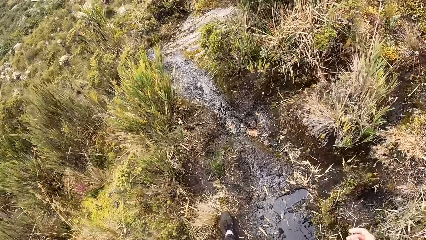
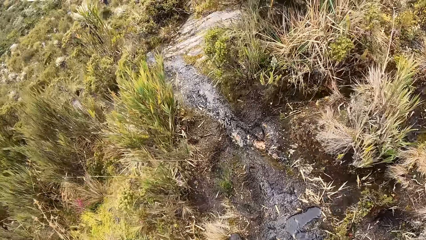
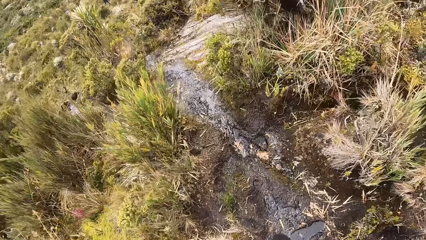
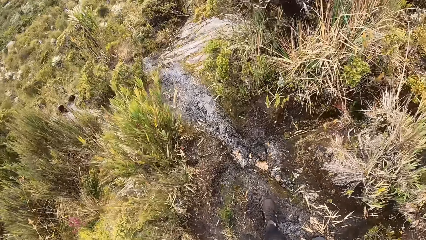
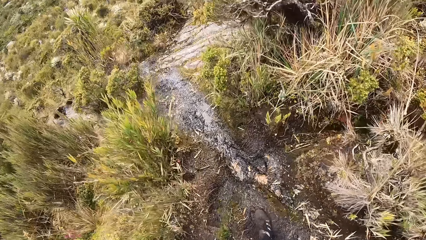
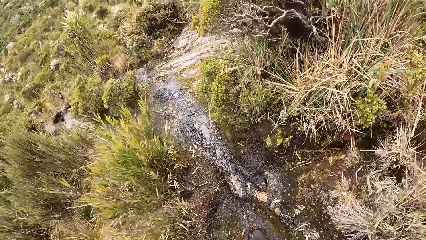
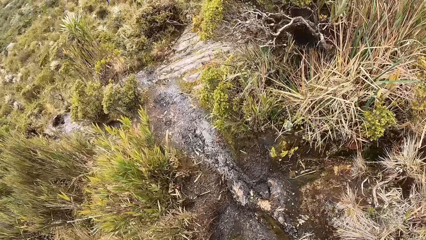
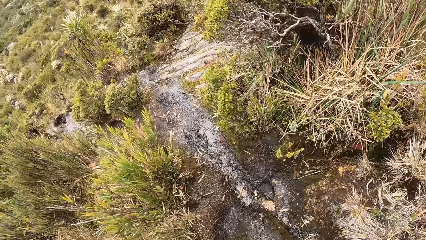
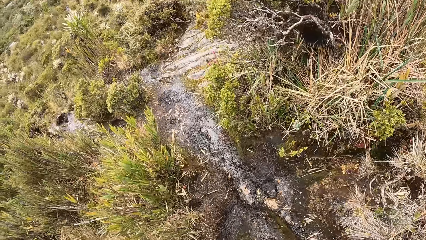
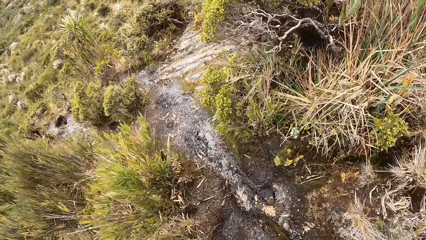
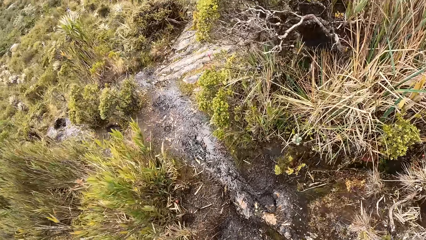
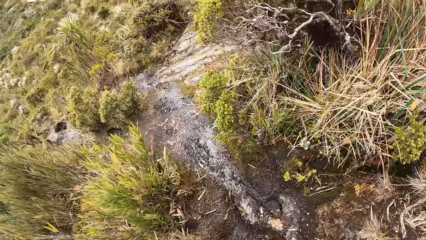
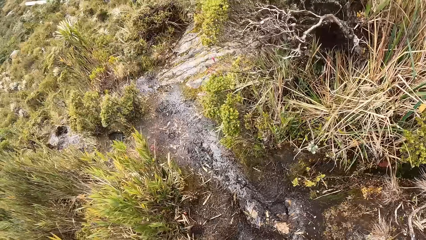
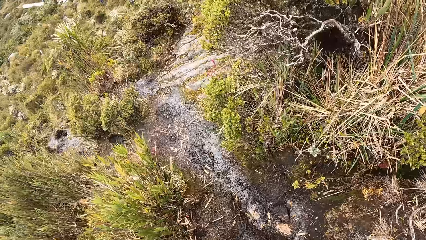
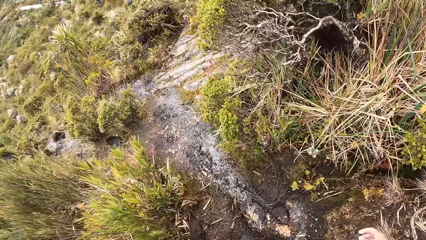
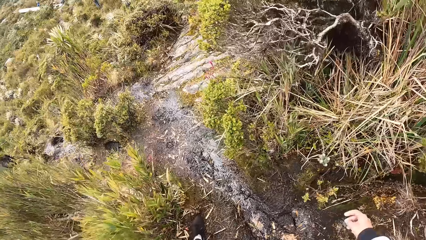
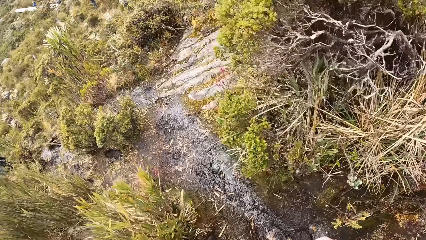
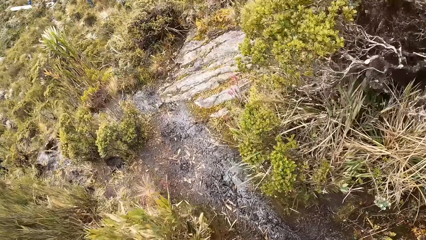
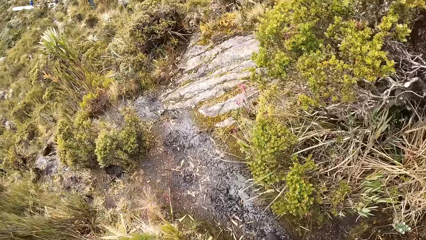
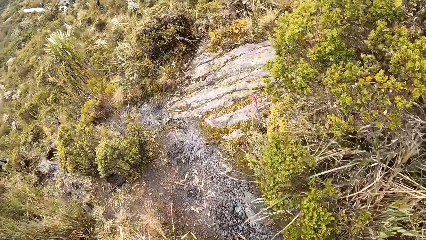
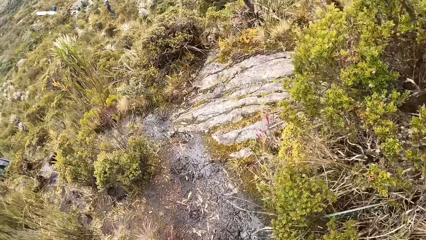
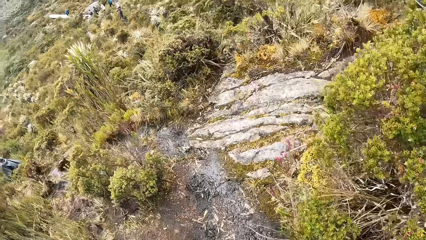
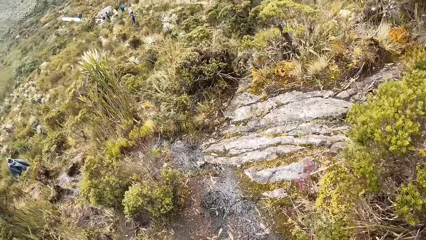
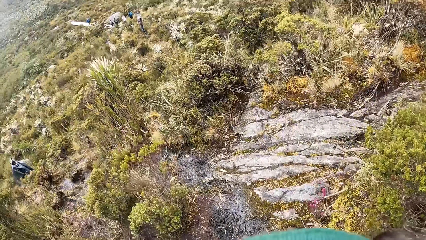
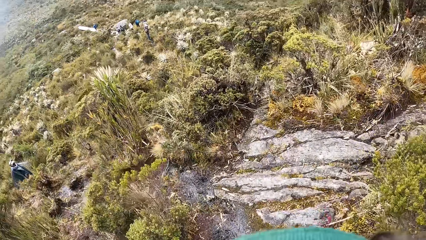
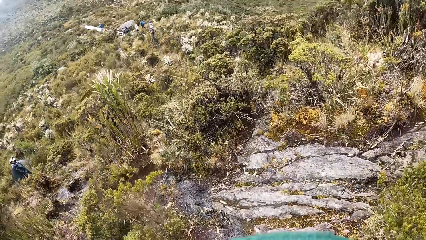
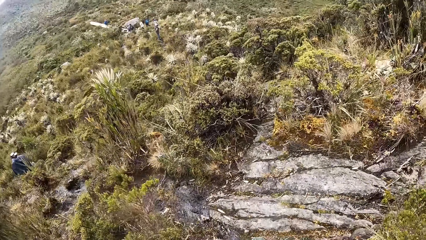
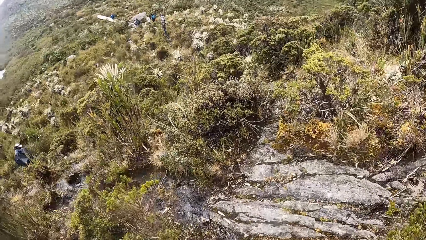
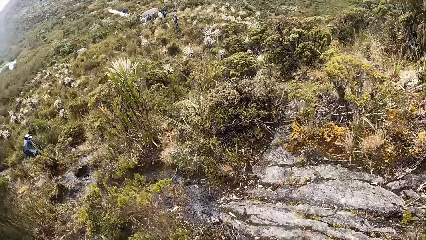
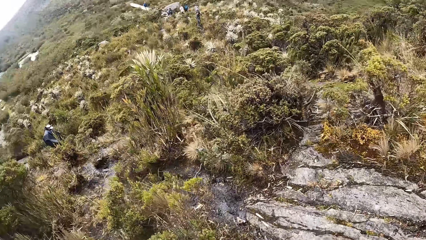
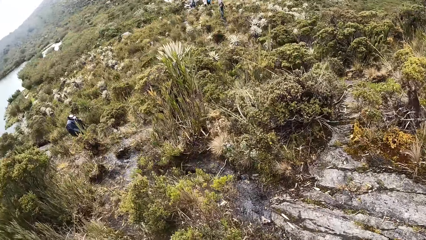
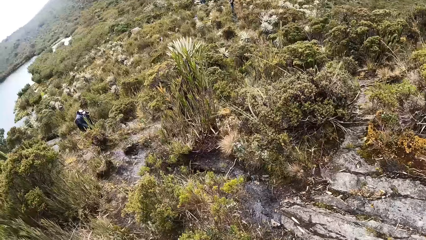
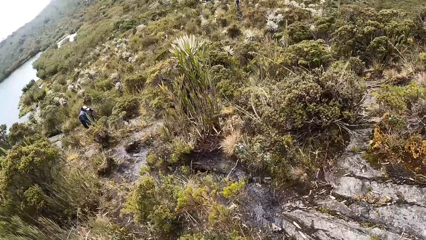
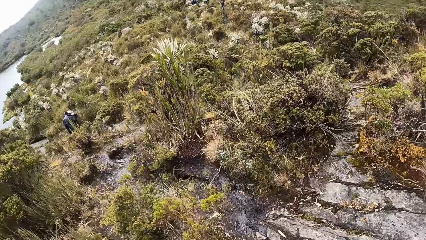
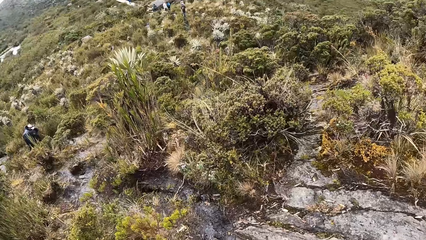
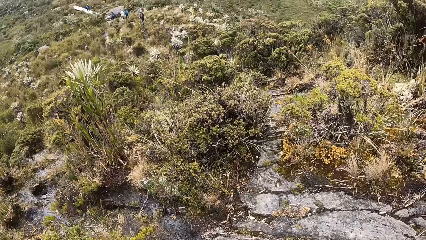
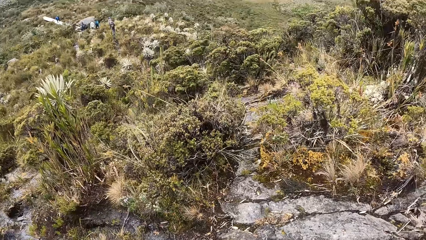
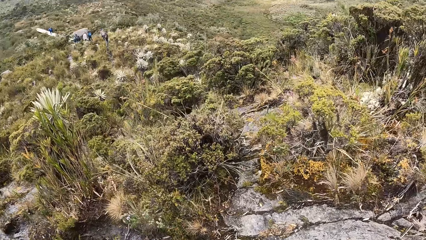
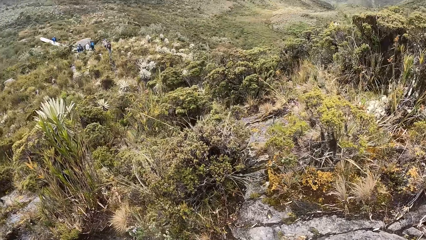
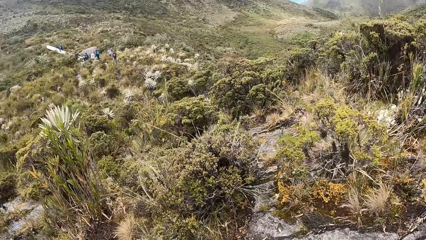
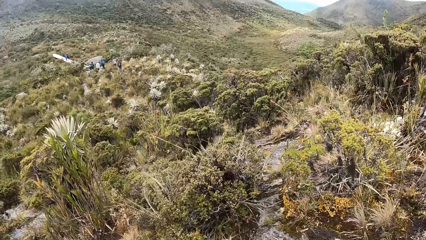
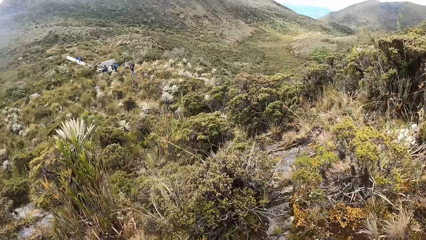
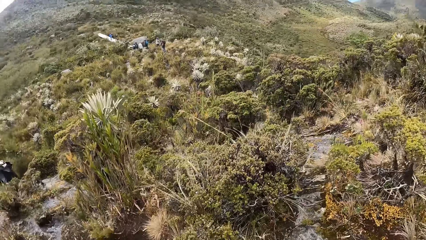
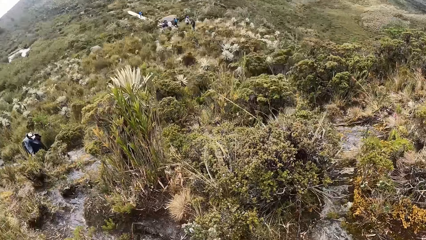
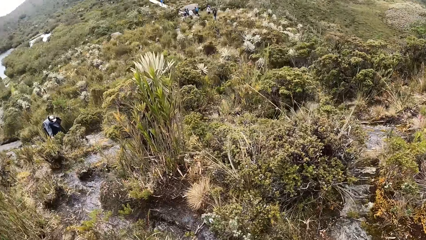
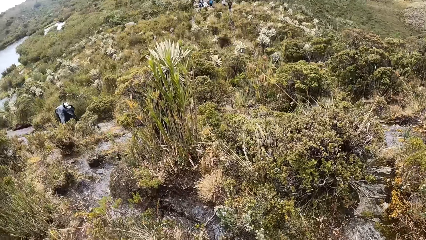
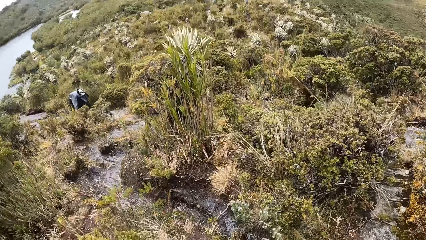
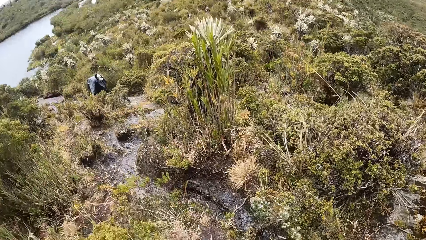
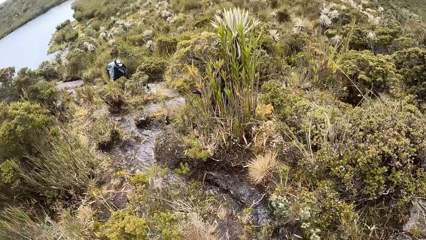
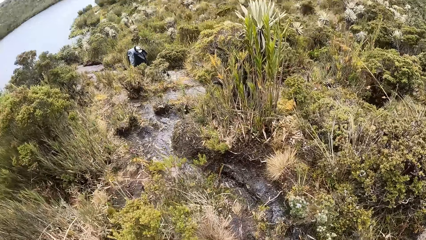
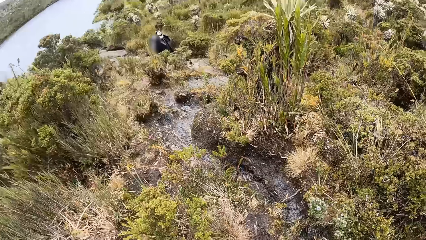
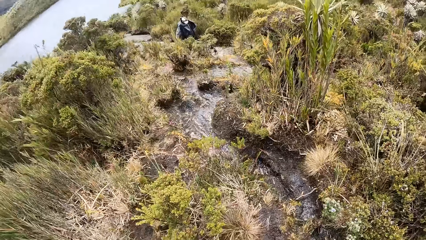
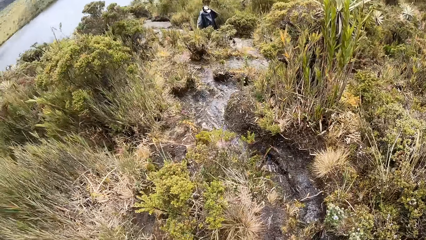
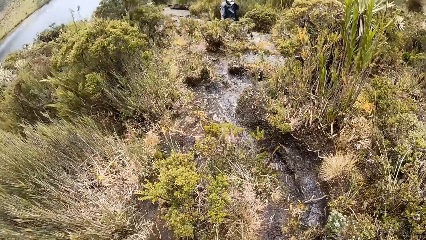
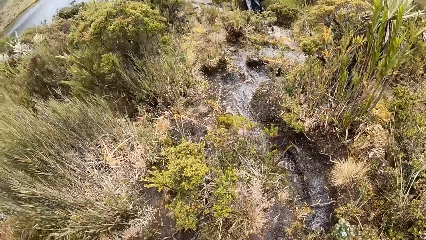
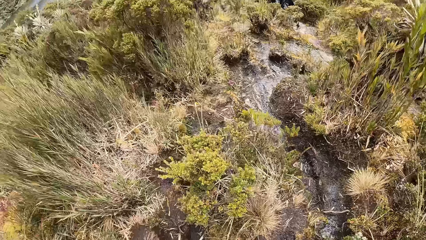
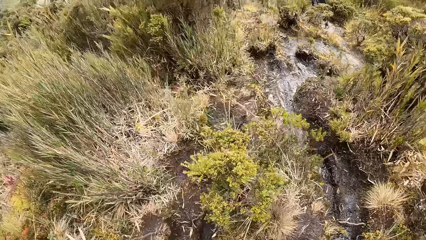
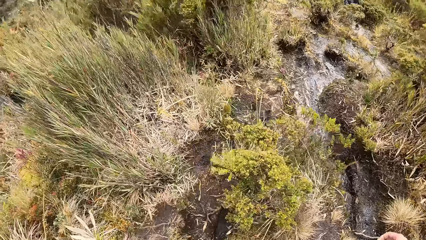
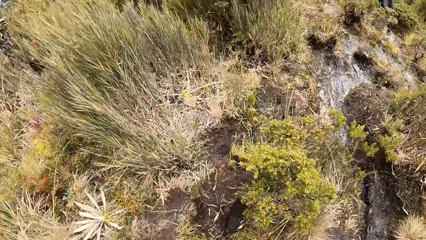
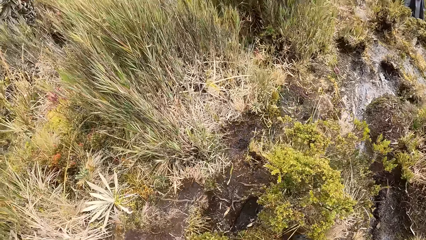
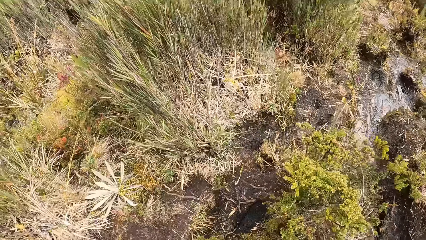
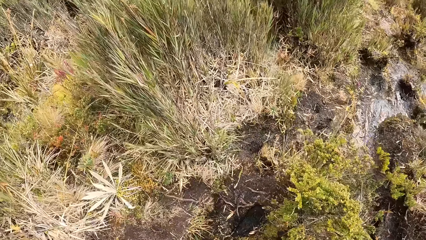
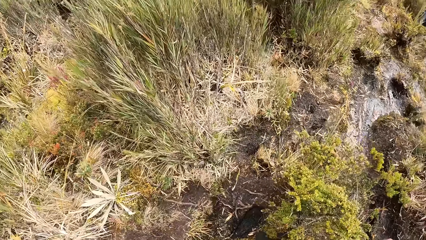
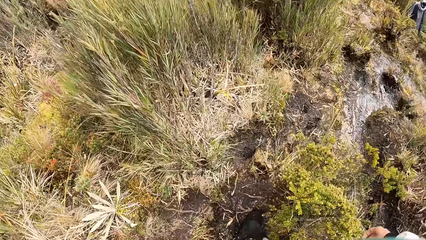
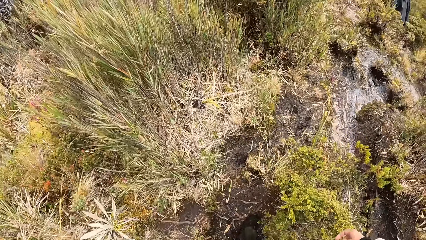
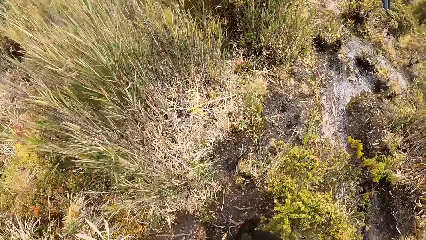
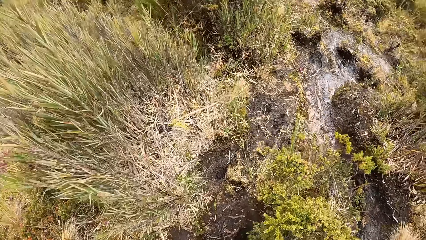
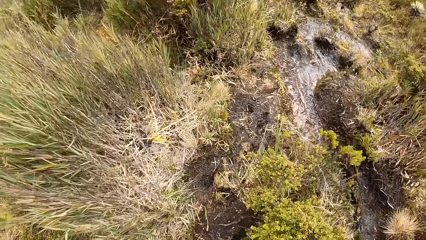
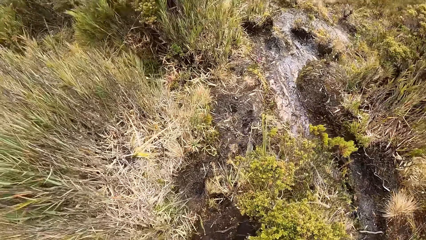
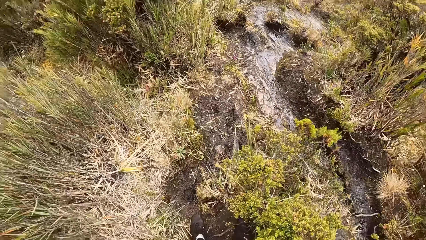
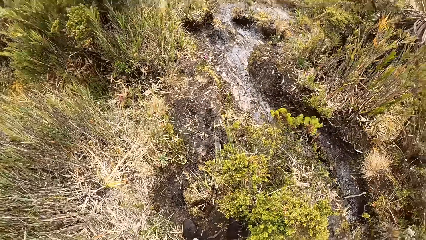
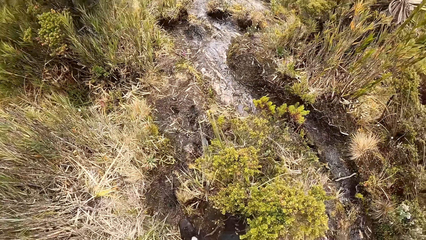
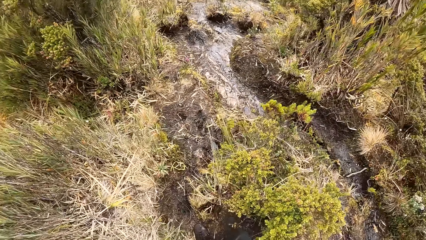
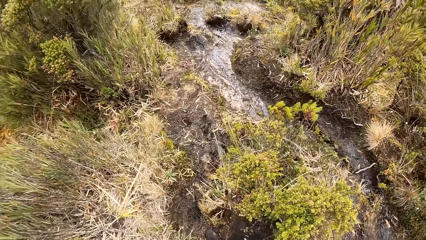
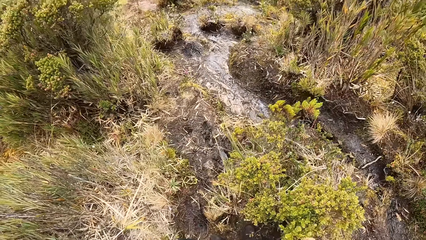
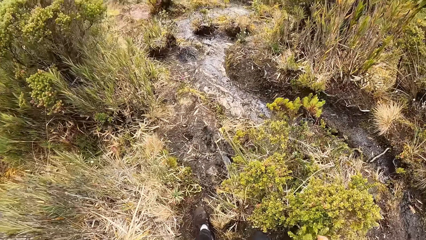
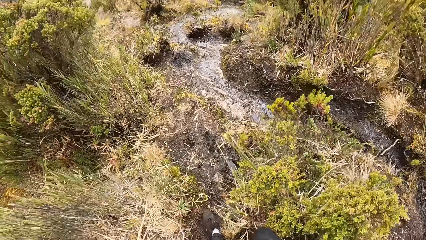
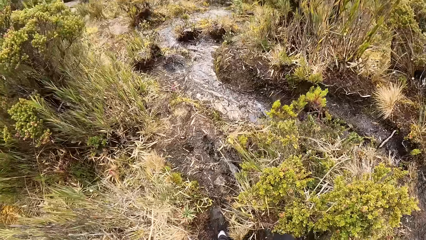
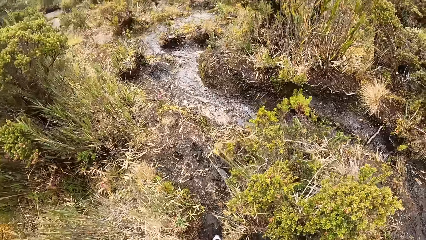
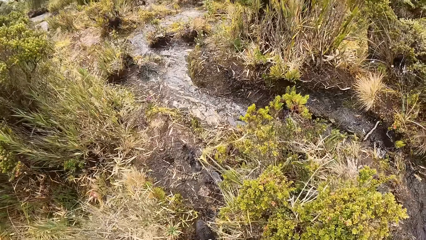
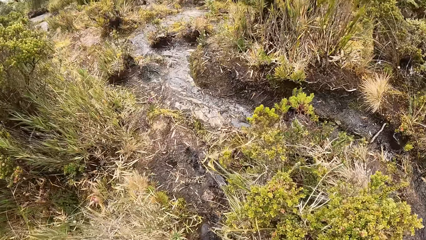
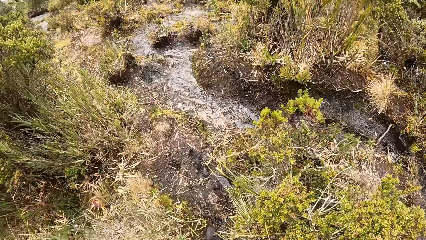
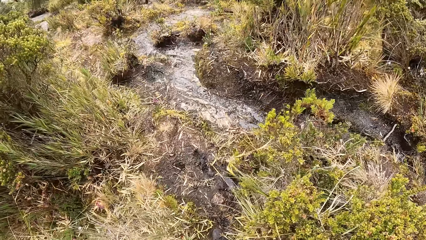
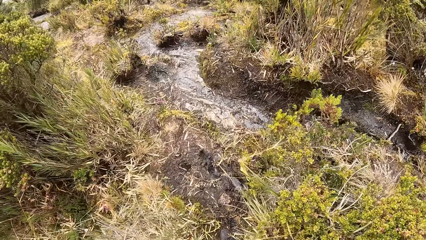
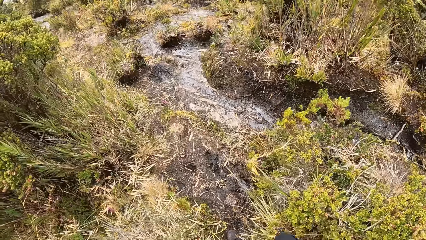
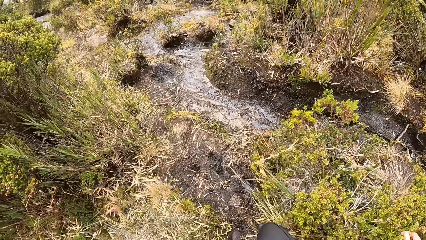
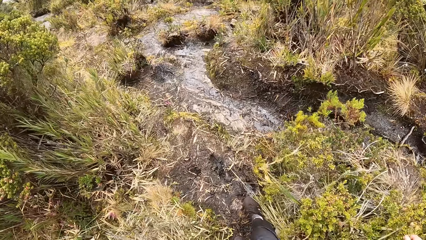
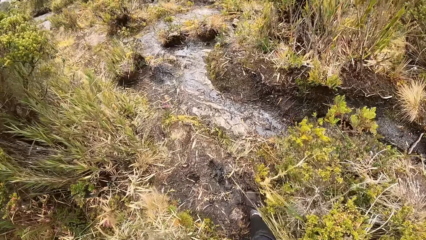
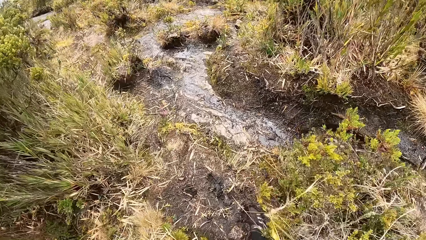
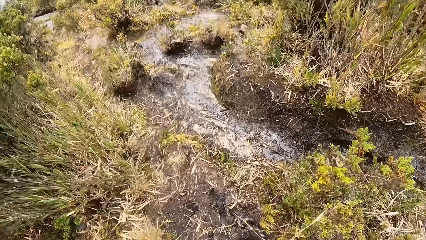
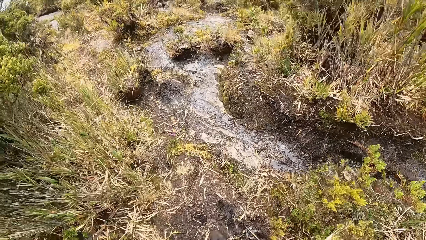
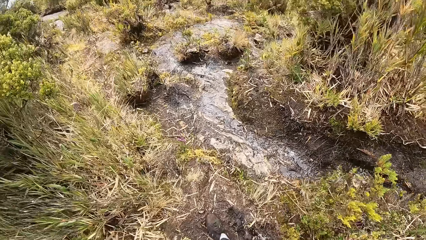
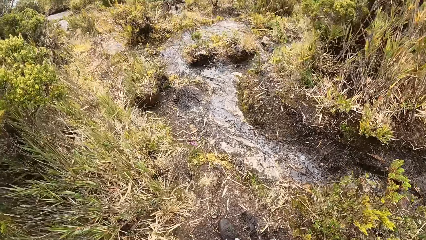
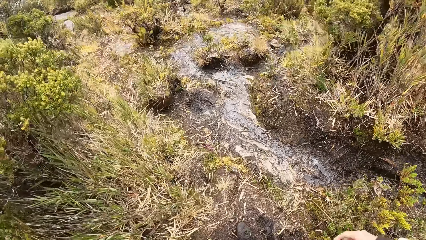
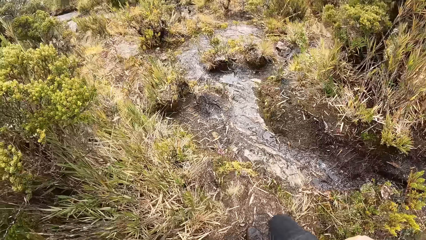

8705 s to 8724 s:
The camera wearer walks on the pathway. They look around the mountain.
